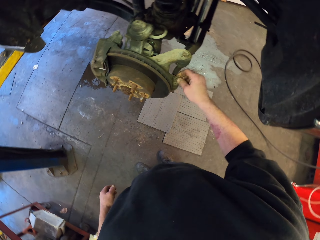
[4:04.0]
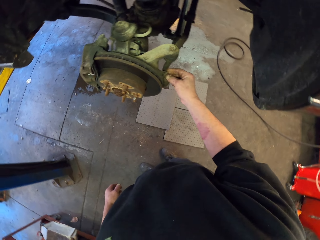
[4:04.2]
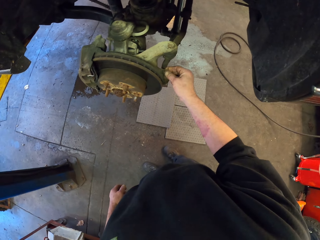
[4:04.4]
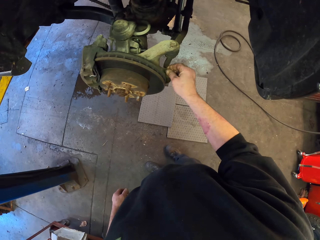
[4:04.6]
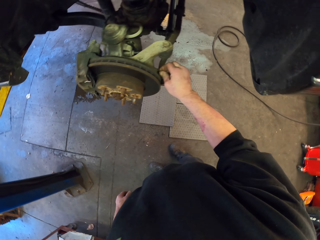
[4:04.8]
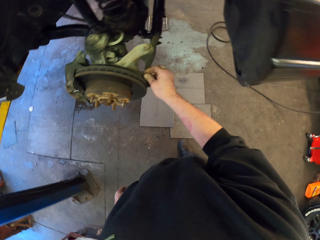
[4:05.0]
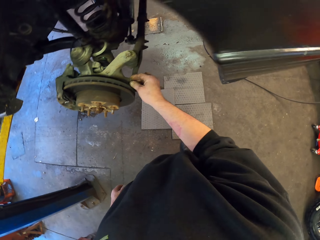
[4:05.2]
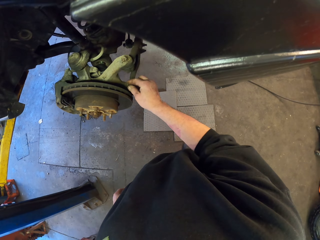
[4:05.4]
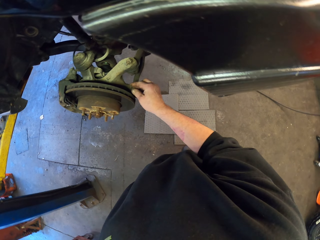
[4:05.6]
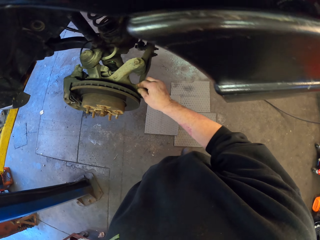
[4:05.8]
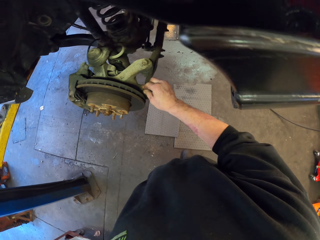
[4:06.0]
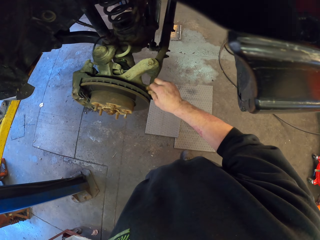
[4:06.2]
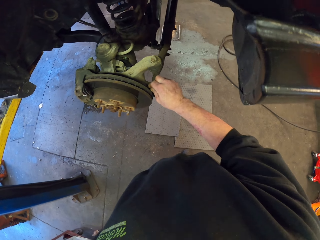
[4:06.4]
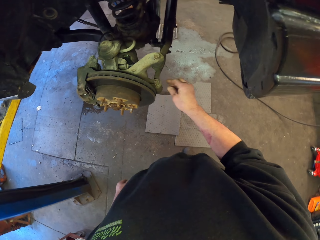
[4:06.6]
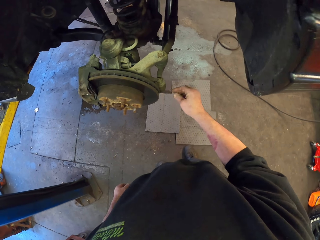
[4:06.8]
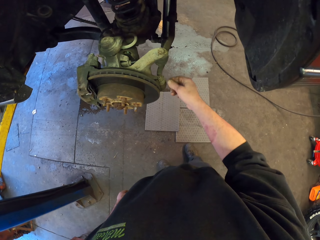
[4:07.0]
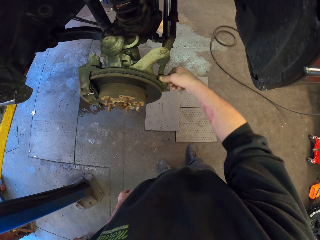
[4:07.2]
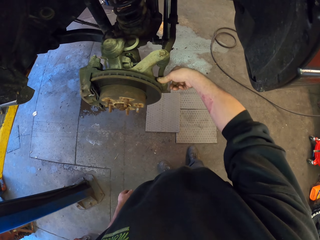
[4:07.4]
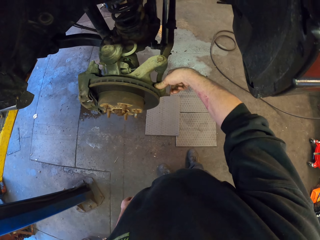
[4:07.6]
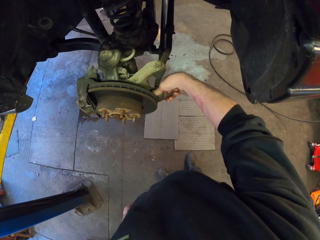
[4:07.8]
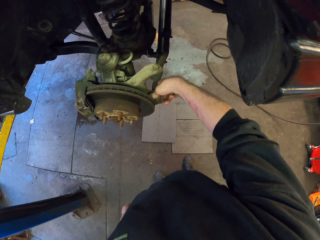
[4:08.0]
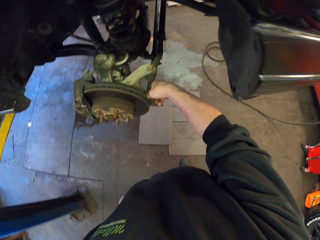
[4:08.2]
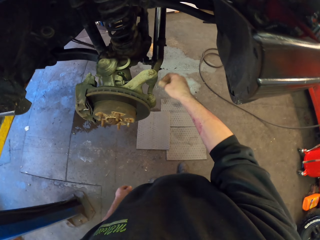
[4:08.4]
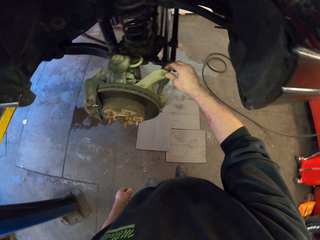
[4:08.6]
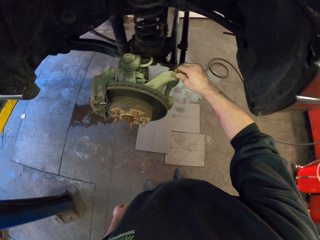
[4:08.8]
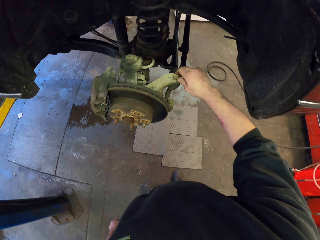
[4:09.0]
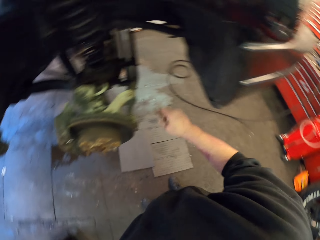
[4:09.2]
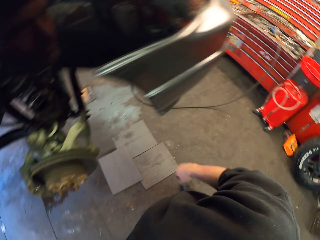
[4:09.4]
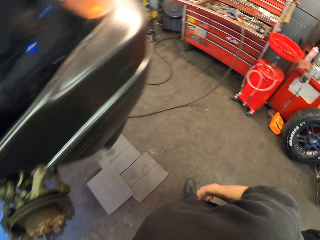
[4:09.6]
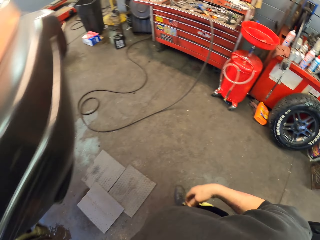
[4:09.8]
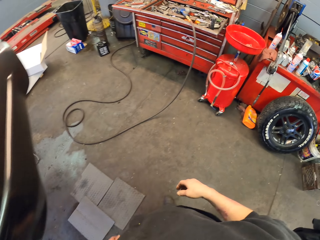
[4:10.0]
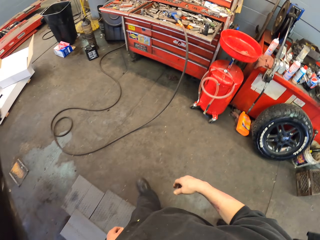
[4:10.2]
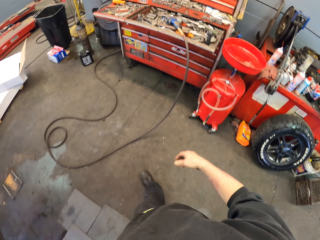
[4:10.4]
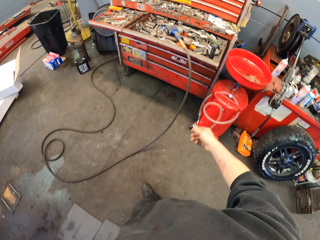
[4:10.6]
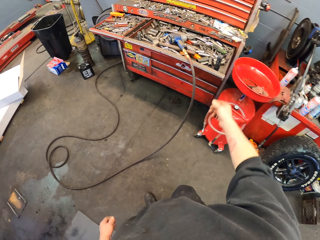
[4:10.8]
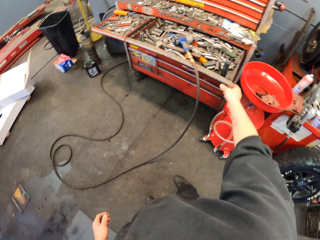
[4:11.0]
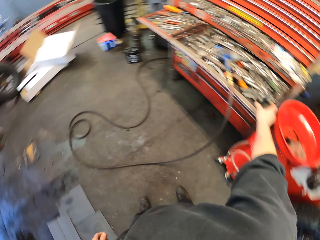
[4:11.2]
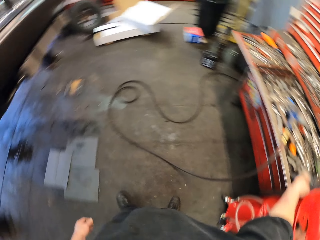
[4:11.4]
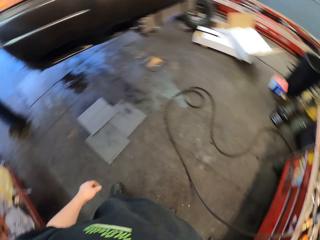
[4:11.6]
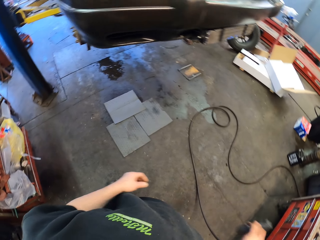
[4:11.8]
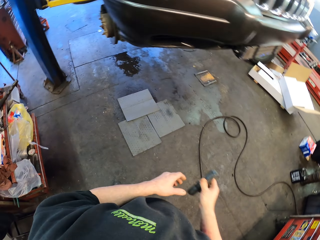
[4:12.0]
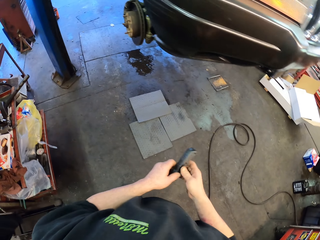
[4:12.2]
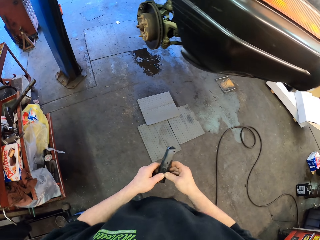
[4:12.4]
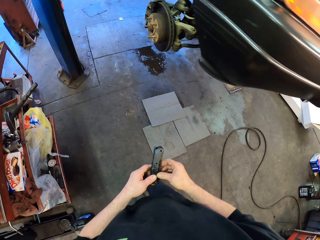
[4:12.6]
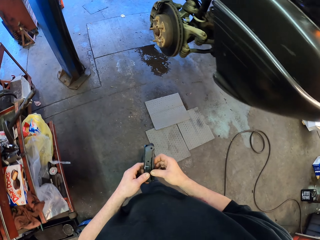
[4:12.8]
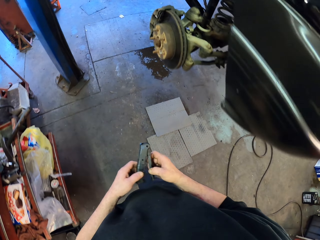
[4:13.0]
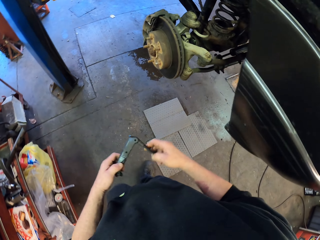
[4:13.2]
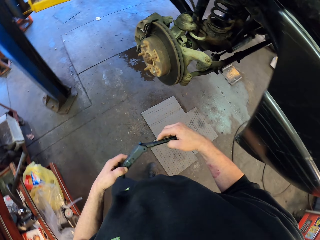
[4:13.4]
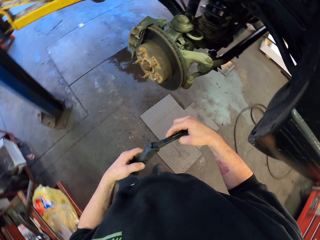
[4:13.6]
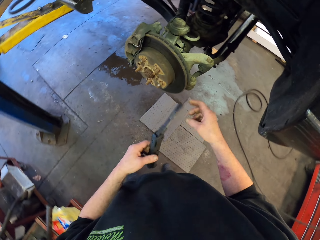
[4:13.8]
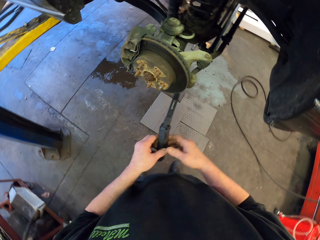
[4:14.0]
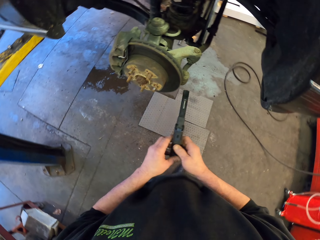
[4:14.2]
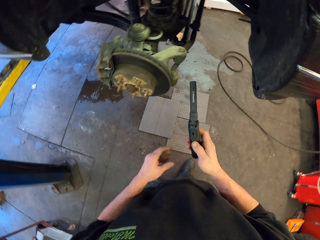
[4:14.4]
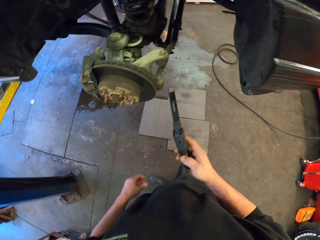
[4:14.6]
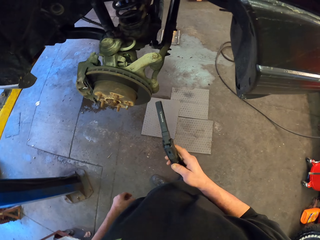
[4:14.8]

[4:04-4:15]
The camera wearer adjusts something where the tire was. They press something. They walk in the garage. They adjust a flashlight. They pick up an object.

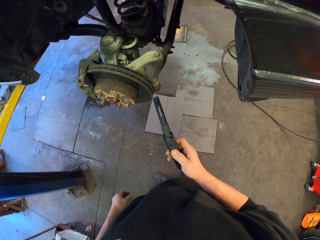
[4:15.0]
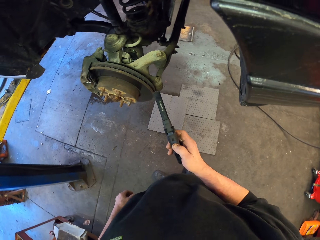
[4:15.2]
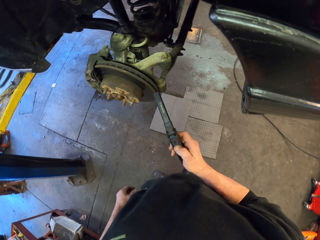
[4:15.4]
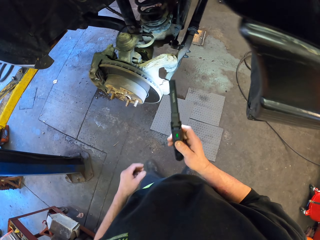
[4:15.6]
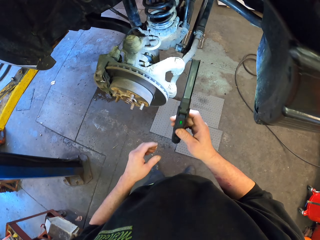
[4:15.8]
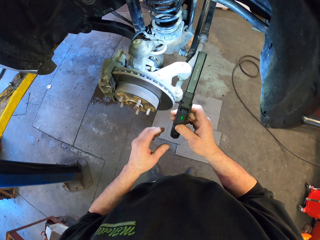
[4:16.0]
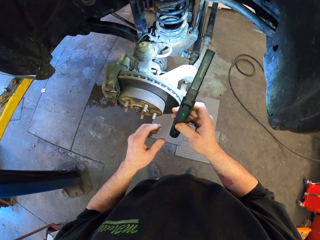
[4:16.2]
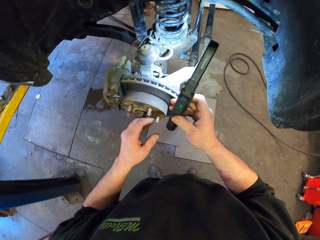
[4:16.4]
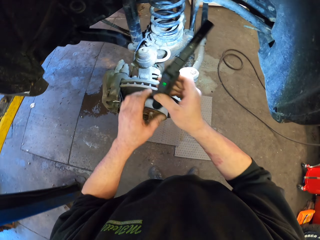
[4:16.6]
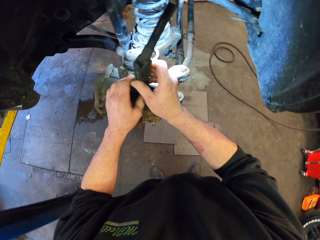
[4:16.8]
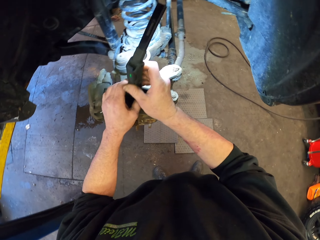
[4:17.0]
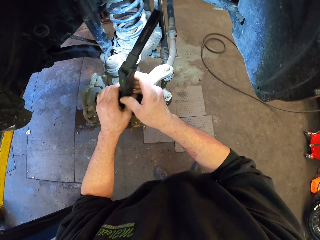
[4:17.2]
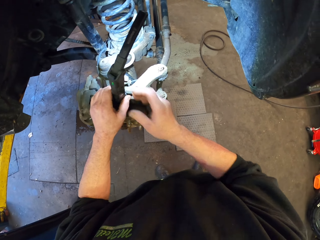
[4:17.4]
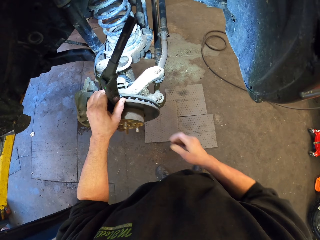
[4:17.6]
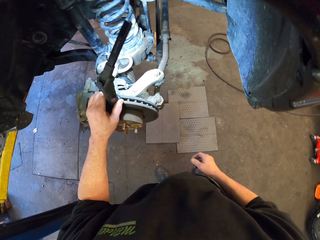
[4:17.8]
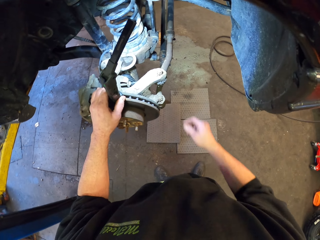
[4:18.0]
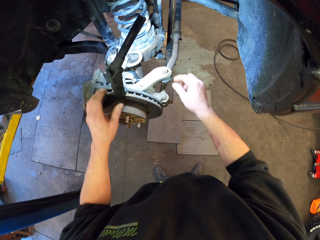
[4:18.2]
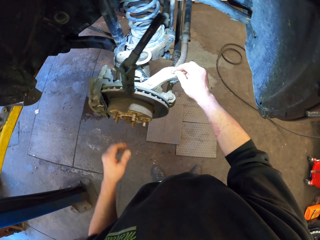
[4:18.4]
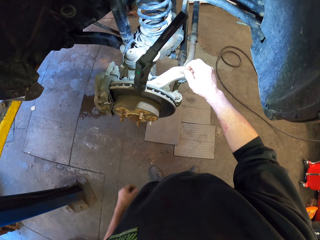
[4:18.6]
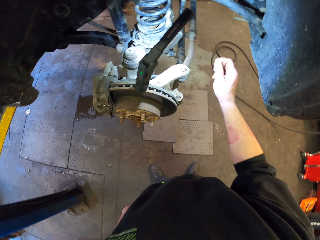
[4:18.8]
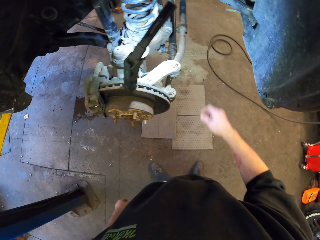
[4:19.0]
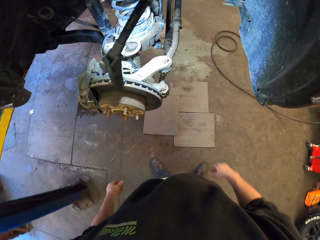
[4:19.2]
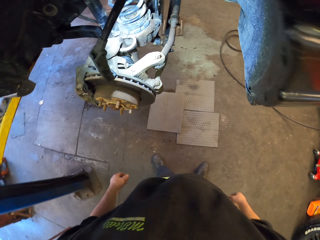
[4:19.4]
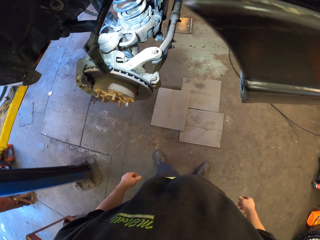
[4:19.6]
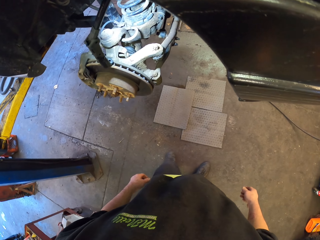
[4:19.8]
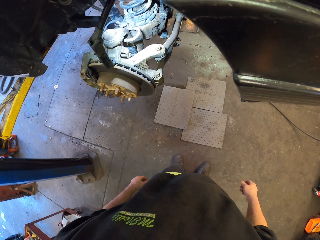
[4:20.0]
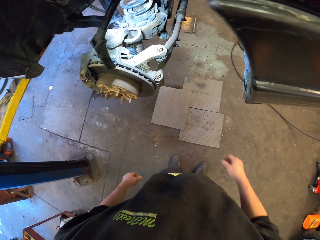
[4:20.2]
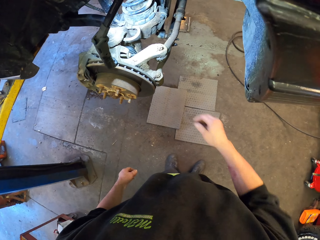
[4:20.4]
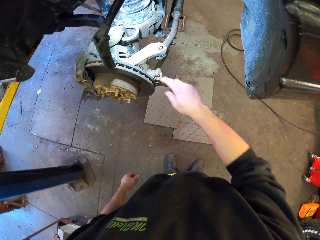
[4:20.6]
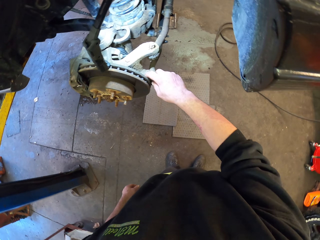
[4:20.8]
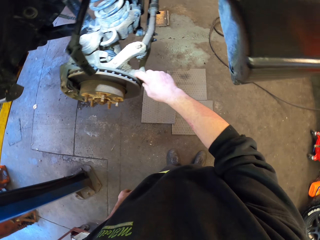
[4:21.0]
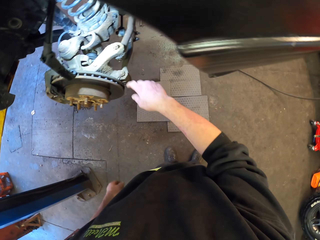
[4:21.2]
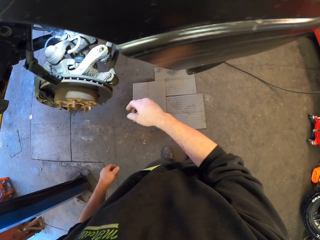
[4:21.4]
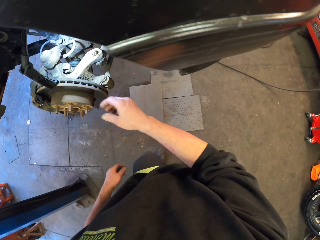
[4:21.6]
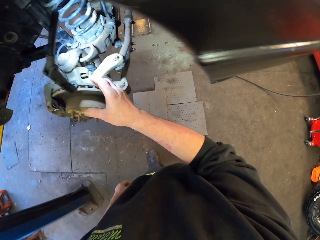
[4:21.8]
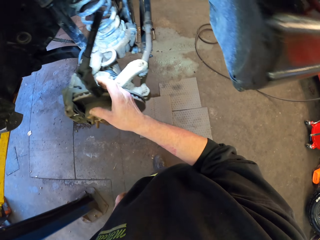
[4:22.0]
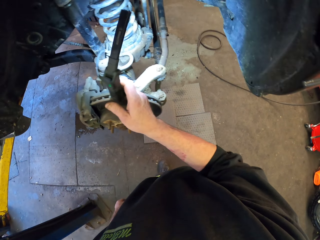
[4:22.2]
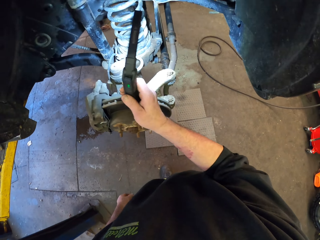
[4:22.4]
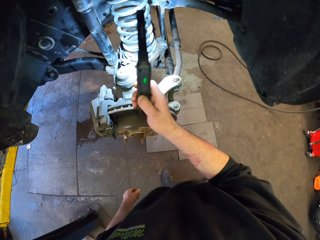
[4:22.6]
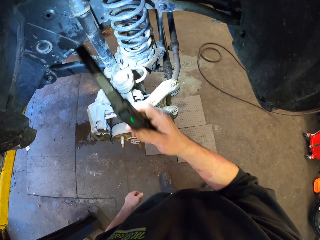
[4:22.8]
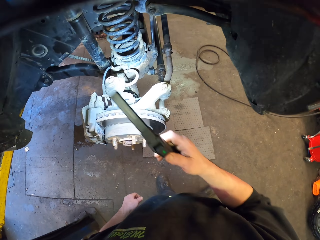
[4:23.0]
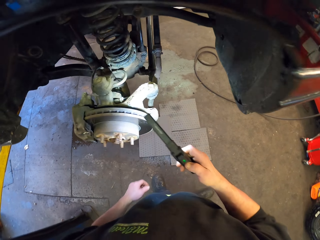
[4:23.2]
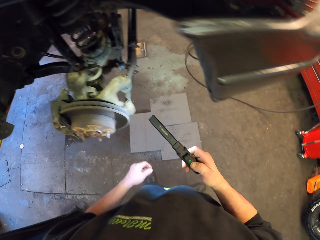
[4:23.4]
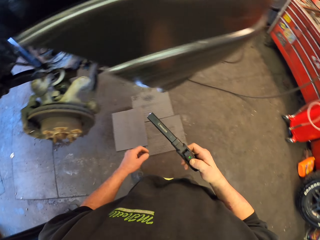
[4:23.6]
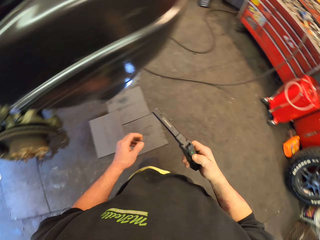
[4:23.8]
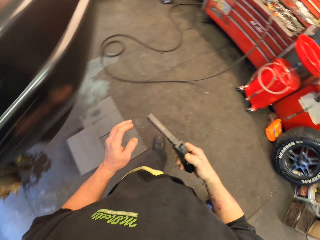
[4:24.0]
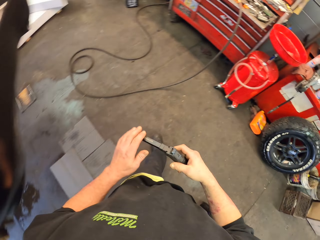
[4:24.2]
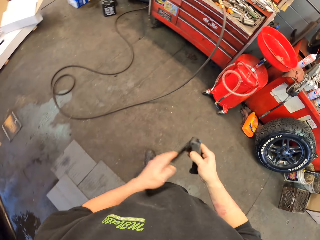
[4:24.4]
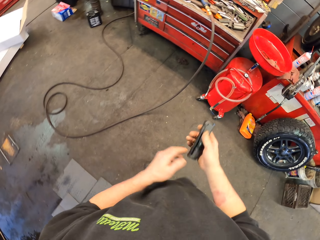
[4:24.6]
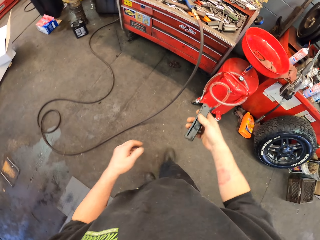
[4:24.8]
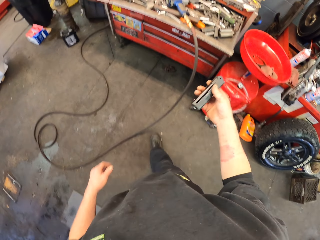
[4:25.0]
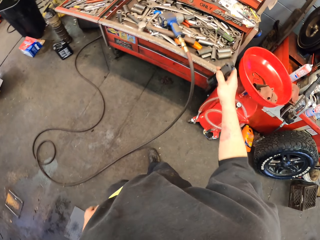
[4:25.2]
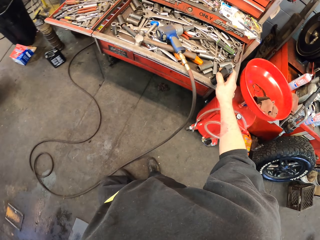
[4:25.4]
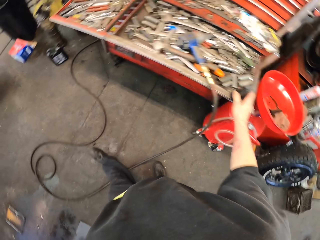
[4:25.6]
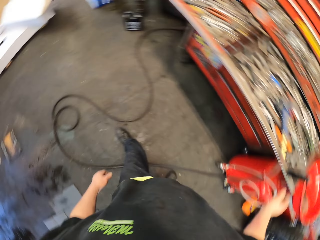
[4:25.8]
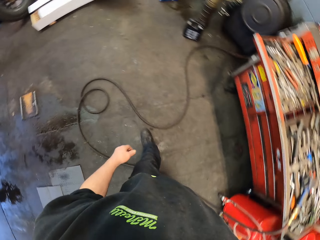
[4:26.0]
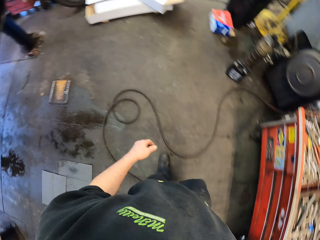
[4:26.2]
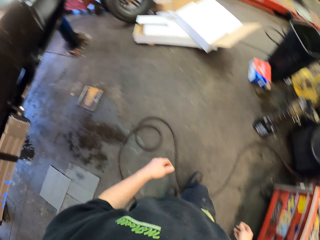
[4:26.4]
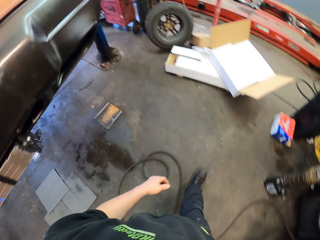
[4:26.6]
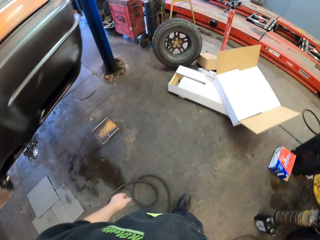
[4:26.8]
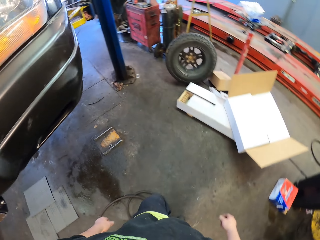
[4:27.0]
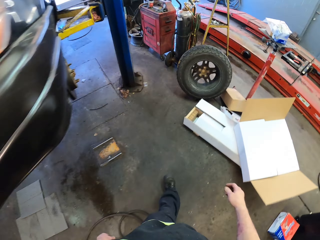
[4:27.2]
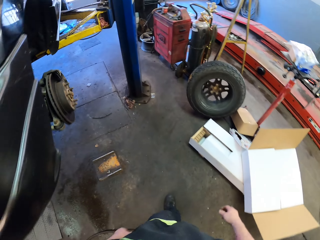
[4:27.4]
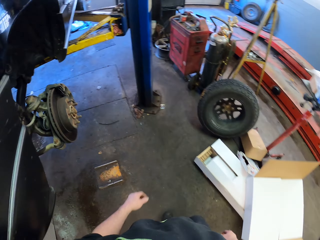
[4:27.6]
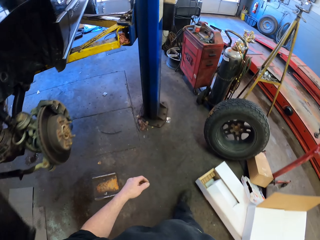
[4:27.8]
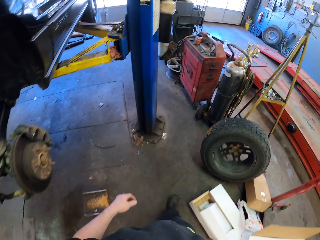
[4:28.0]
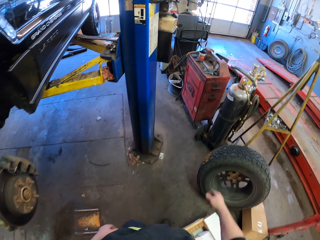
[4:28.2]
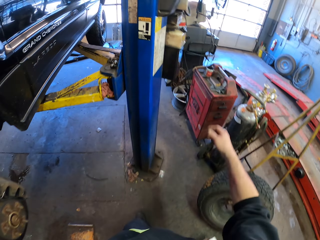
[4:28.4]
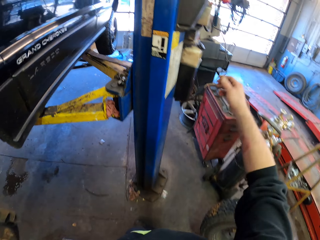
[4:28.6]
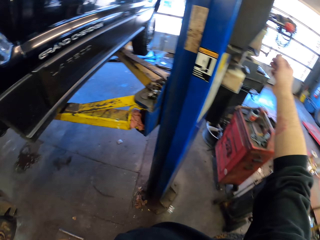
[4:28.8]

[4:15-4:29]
The camera wearer switches on a flashlight. They touch the drum brake. They check the area where the tire was. They hang the flashlight on the drum brake. They remove the flashlight. They close the flashlight. They put the flashlight aside. They walk in the garage.
